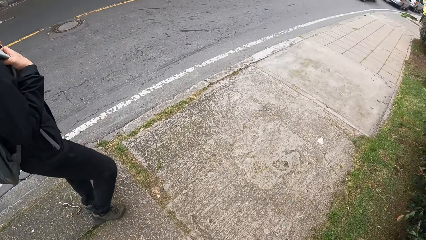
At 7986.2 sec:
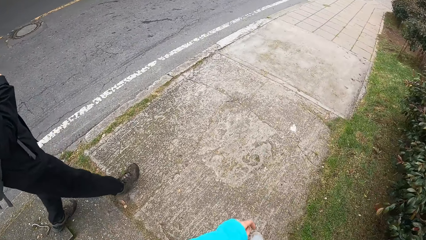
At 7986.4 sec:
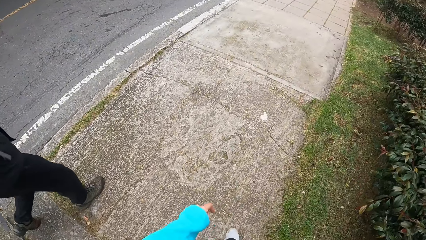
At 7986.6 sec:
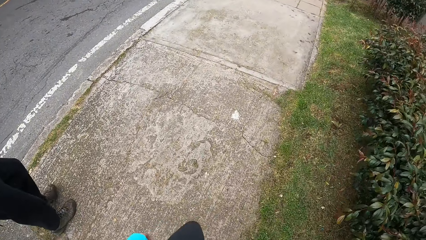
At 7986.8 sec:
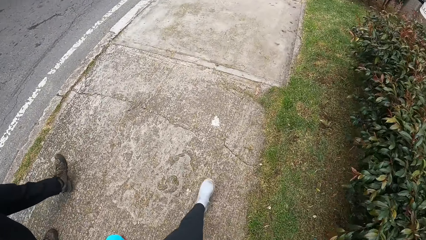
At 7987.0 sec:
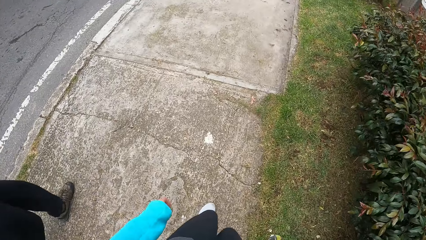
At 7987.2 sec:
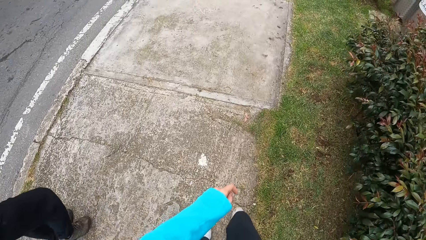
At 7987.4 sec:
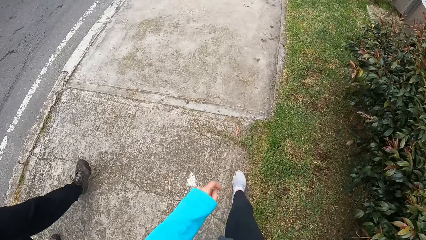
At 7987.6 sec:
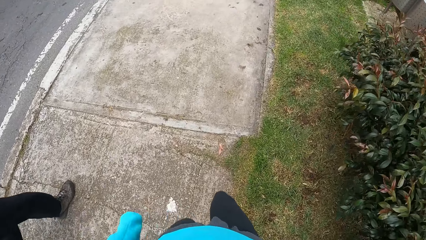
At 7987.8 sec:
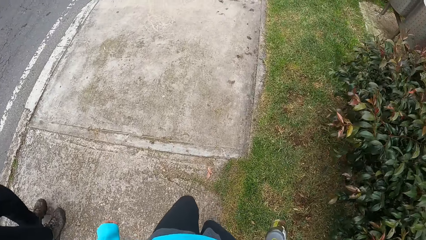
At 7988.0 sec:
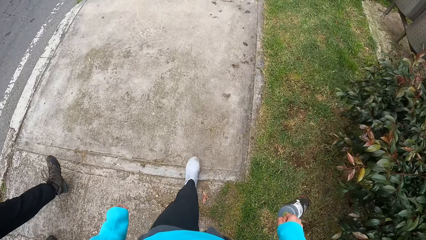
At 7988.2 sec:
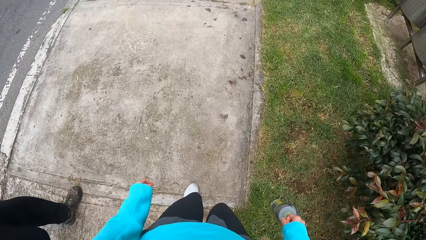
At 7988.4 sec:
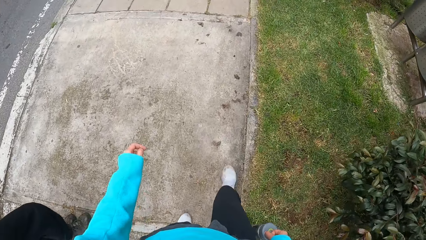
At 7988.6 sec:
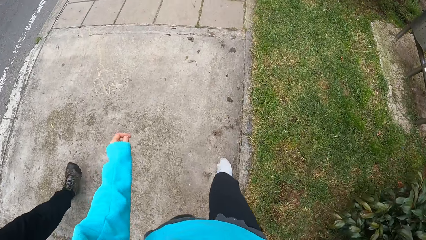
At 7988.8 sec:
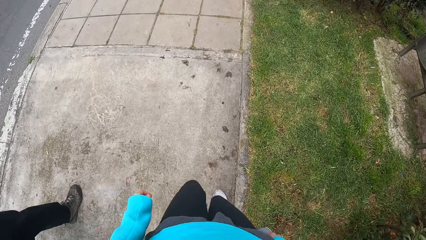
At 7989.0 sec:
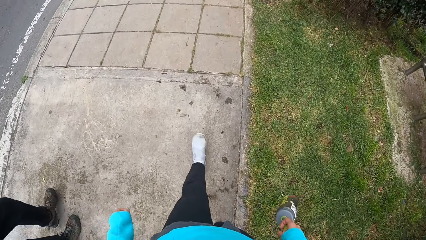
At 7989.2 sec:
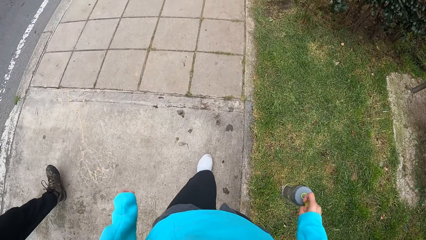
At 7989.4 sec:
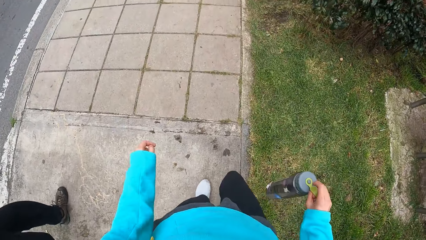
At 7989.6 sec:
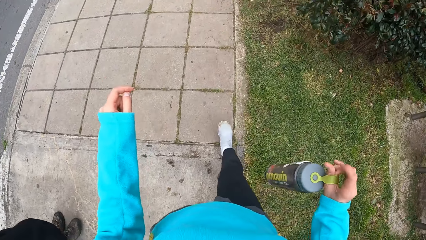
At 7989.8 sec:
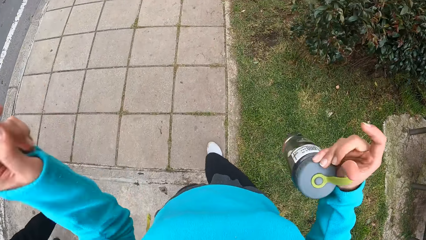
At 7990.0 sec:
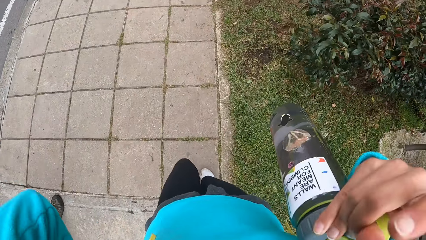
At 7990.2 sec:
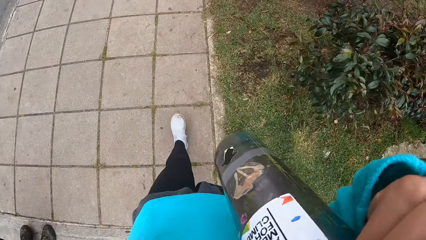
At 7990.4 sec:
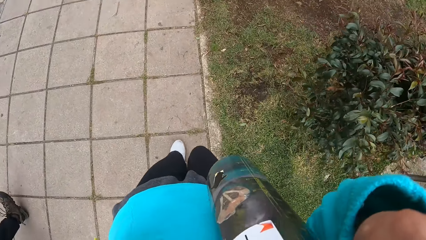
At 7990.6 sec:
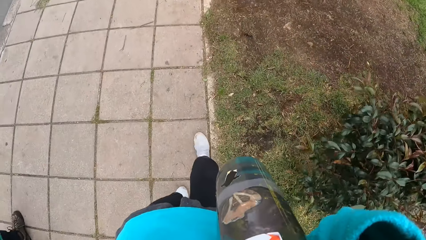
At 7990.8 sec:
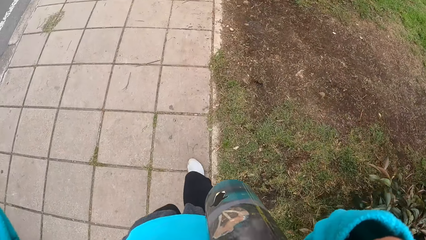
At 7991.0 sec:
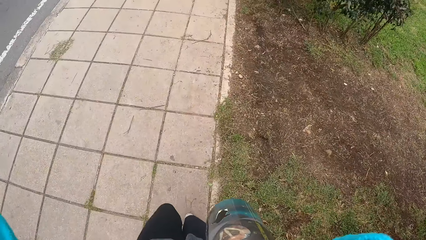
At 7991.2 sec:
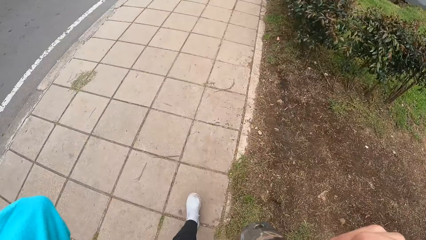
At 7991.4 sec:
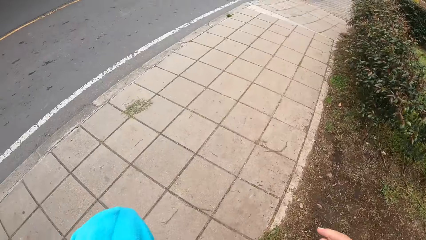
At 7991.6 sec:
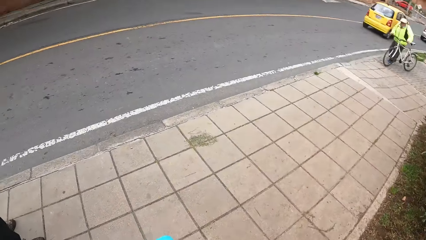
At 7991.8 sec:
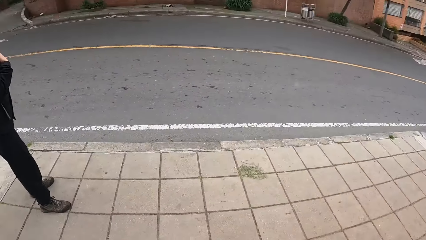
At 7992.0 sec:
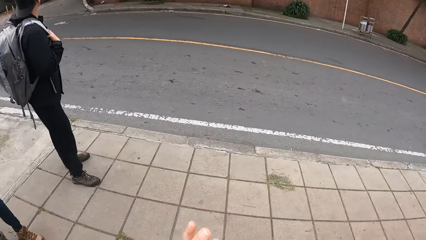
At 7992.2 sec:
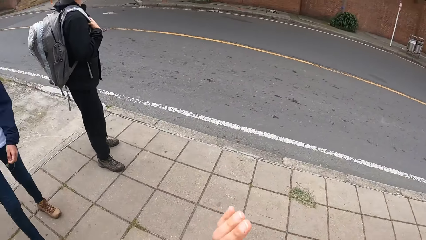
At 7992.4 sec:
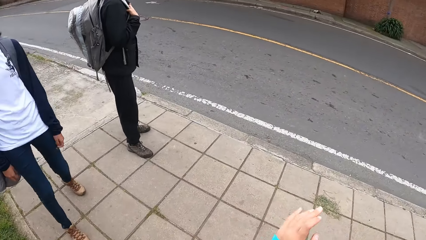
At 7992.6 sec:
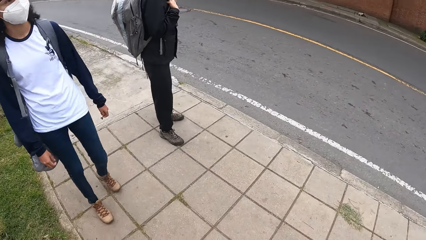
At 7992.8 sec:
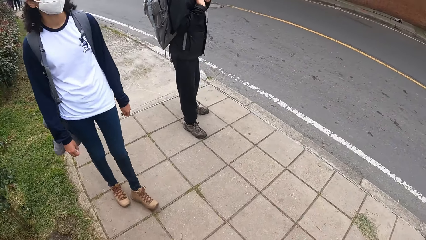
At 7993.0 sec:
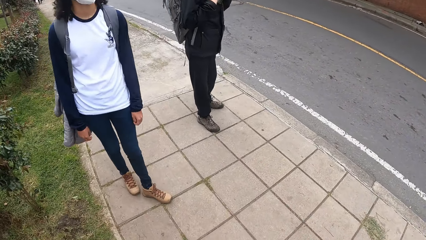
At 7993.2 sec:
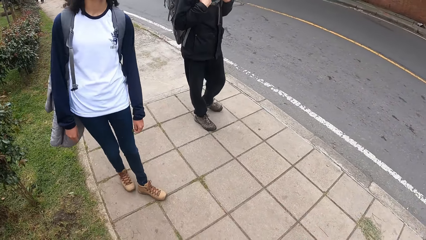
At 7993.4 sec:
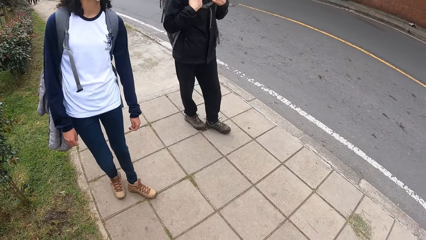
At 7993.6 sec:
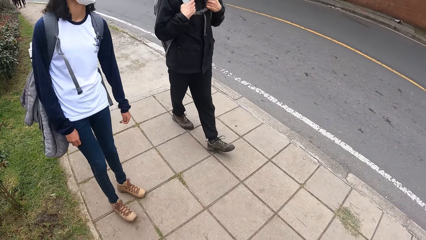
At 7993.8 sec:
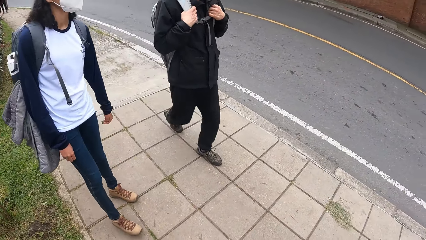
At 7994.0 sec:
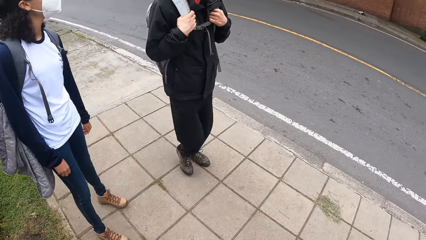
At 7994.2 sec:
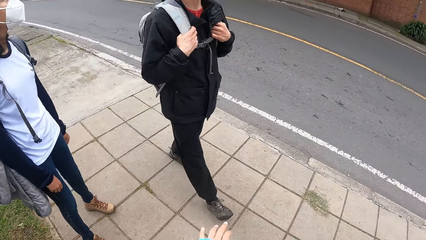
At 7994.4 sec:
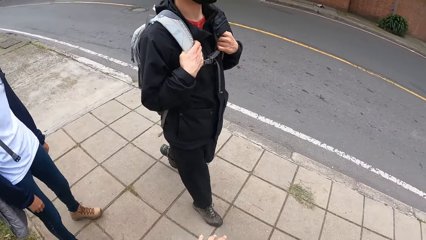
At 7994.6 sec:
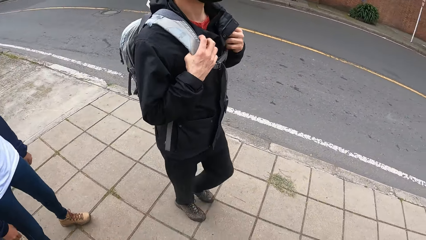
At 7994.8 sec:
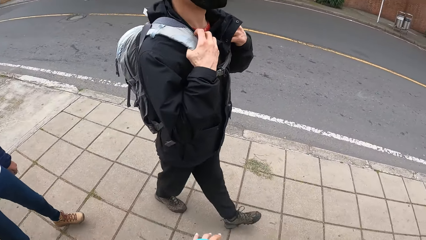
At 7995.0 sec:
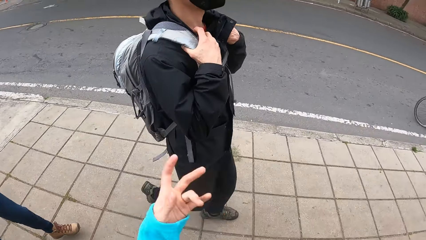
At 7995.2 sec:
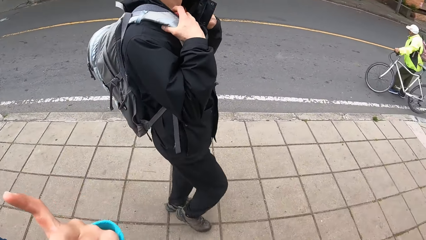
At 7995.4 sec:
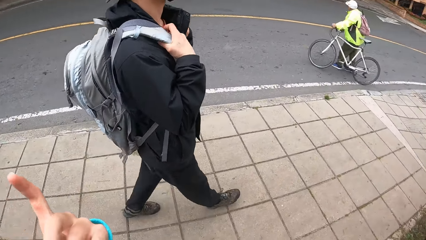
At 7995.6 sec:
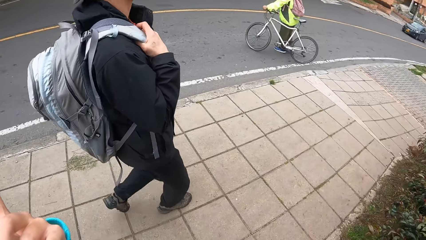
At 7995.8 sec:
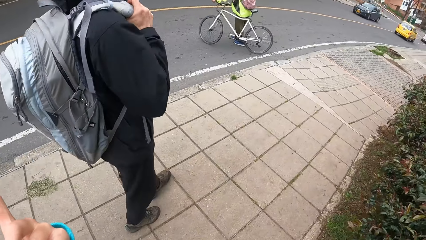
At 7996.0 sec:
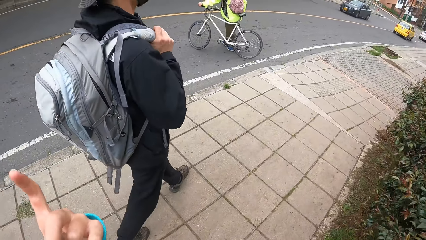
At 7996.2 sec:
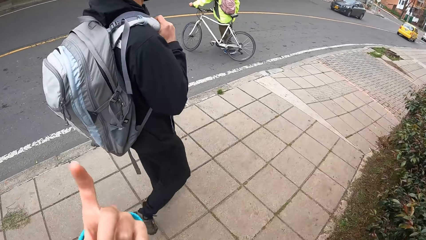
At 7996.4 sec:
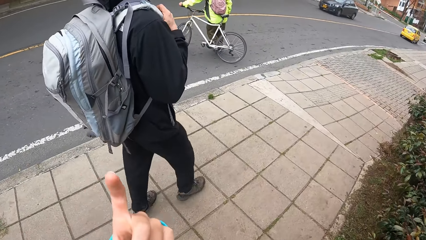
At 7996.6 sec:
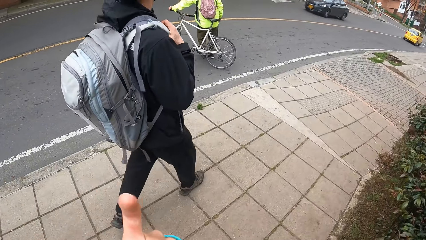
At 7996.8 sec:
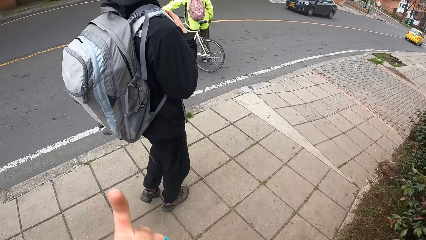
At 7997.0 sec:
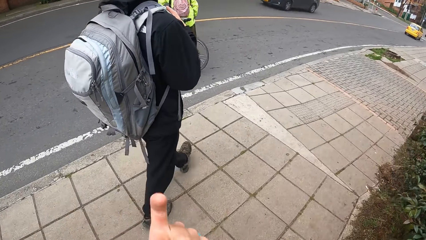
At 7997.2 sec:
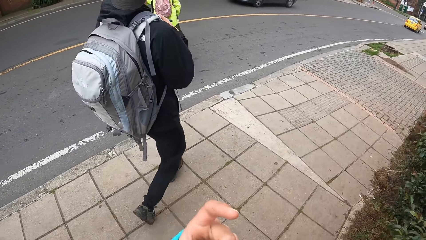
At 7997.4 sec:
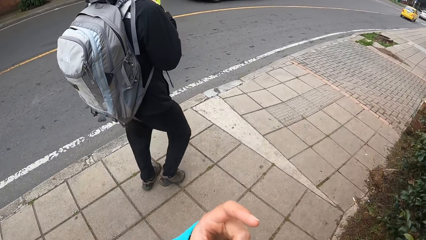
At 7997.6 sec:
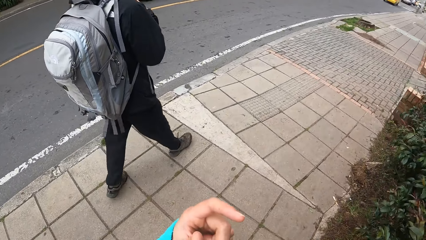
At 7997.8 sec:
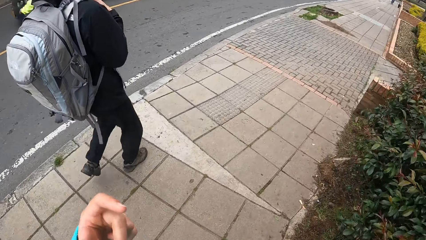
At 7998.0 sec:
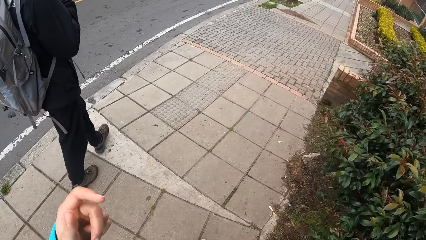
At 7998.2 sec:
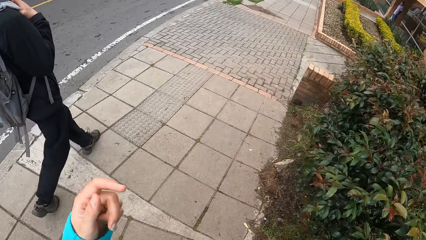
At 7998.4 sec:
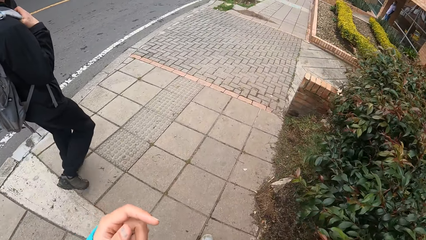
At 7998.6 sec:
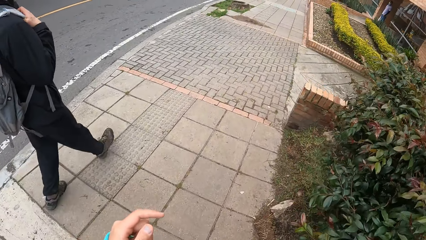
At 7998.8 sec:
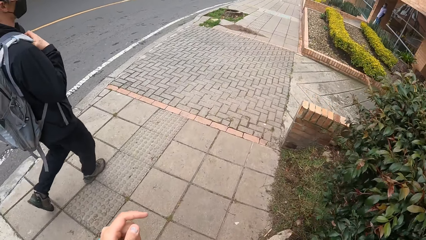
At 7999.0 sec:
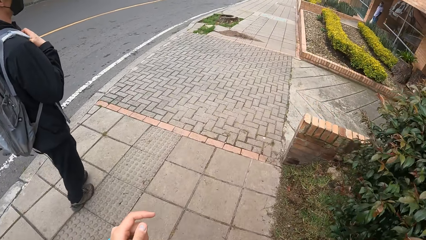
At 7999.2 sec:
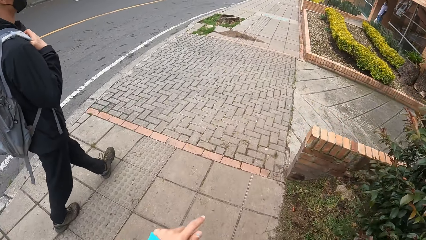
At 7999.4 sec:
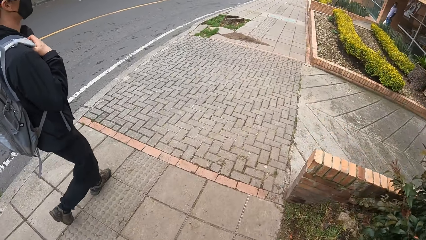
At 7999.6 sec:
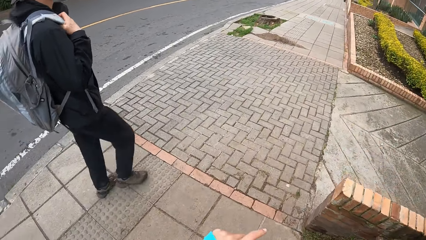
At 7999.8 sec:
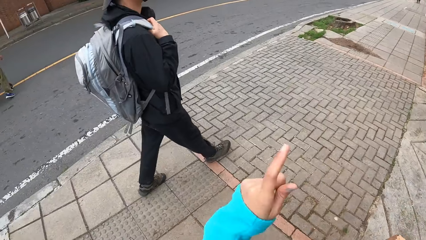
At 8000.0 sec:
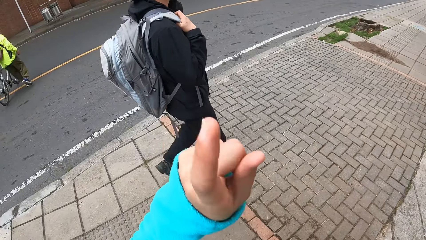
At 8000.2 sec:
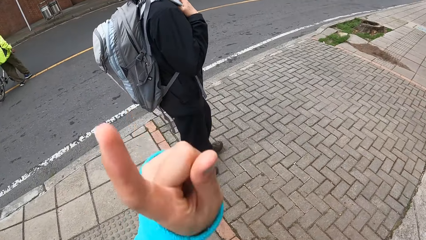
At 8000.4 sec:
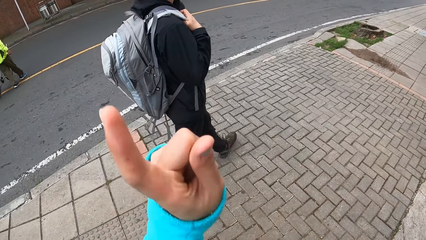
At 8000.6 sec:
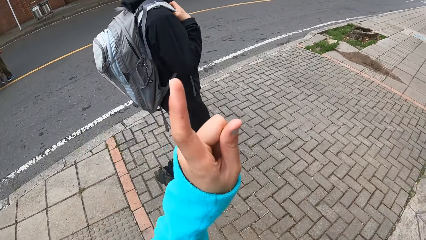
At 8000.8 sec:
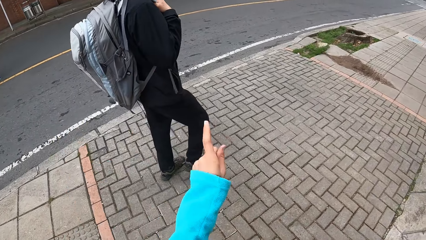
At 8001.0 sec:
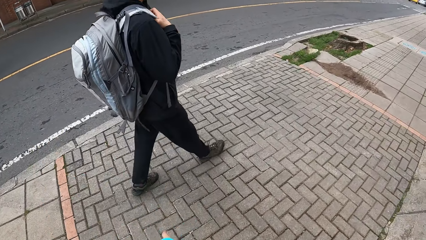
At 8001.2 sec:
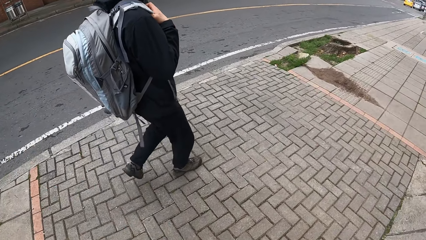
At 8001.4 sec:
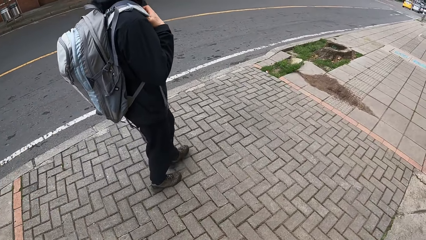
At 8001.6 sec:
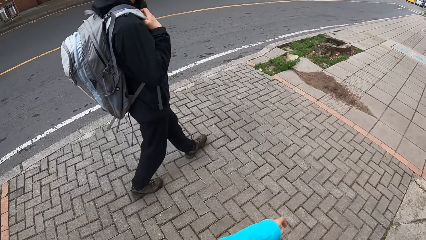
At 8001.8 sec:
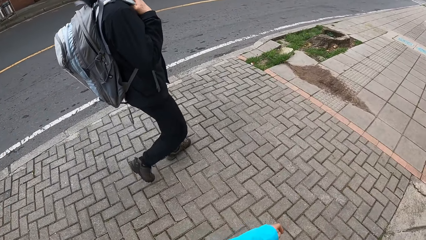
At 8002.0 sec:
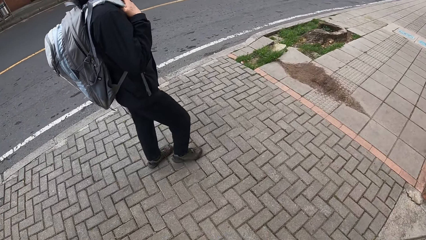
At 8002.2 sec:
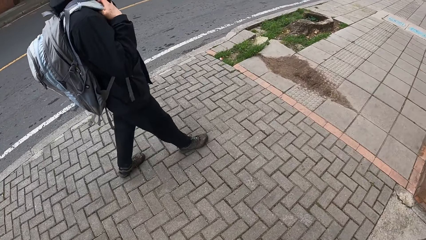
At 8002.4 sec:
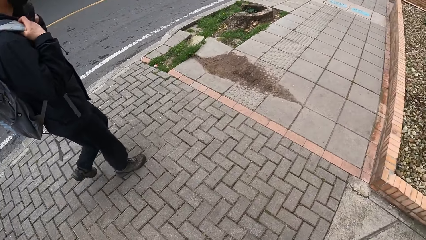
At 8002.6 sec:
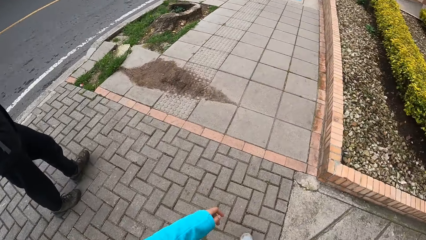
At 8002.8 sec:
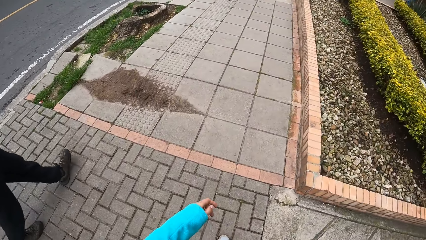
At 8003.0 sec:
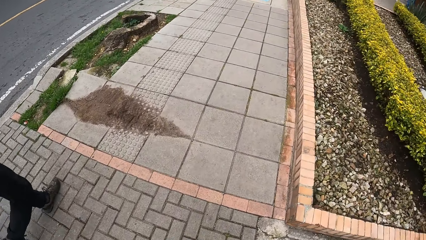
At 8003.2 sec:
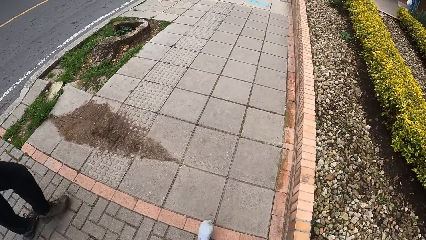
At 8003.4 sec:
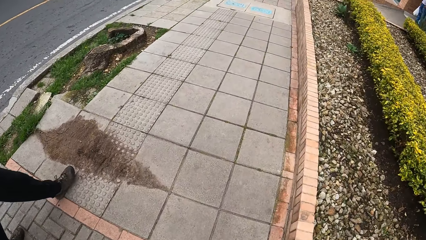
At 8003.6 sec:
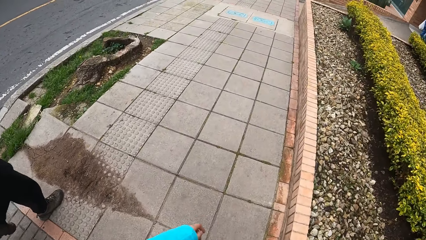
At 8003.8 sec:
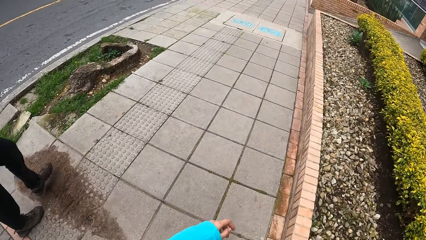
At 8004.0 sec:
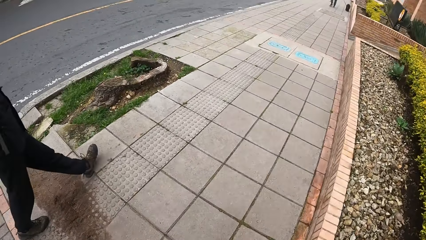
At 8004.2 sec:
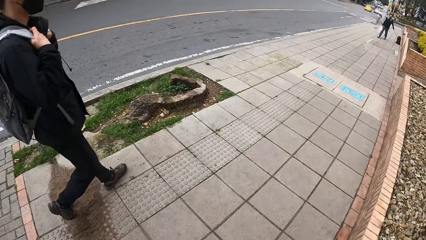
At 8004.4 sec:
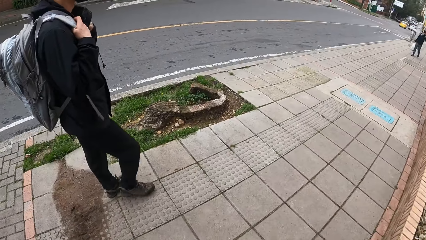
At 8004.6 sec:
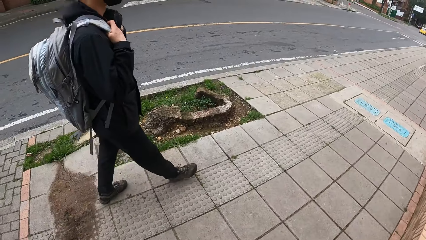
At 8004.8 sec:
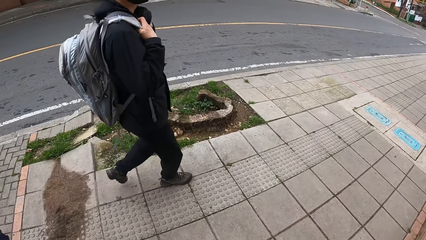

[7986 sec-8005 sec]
The camera wearer adjusts the camera on the head. They stand by the road. They walk on the road.
